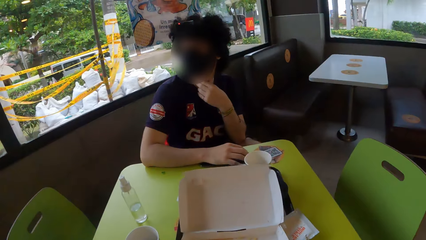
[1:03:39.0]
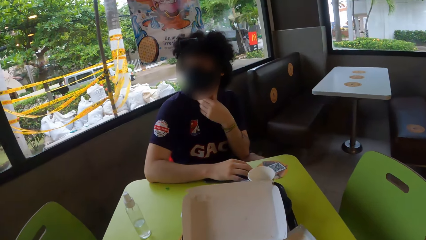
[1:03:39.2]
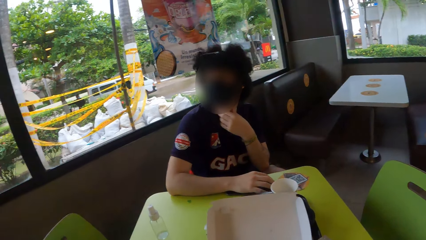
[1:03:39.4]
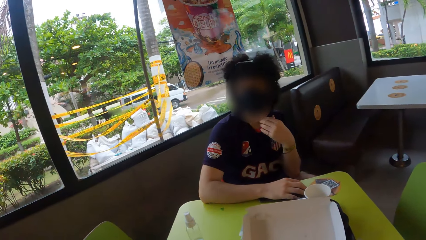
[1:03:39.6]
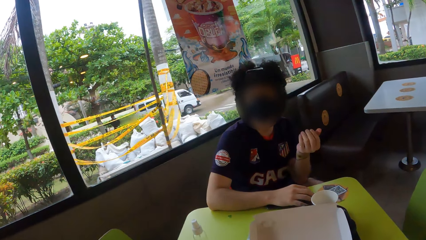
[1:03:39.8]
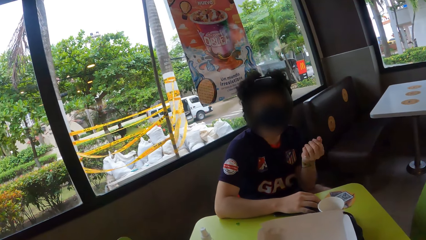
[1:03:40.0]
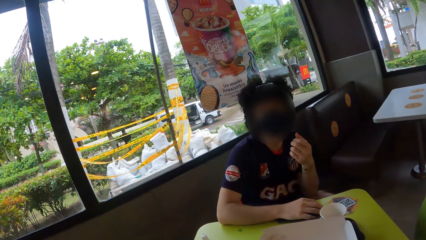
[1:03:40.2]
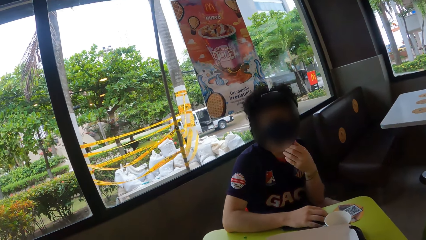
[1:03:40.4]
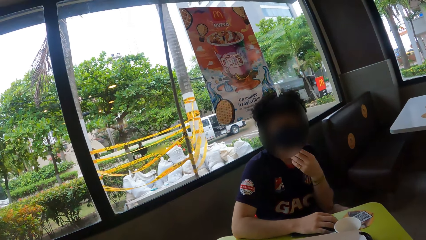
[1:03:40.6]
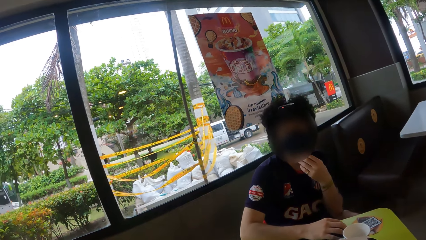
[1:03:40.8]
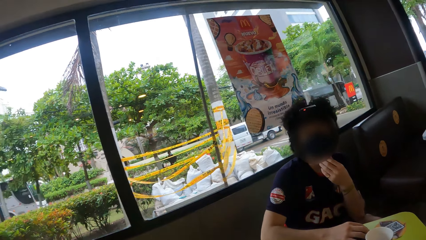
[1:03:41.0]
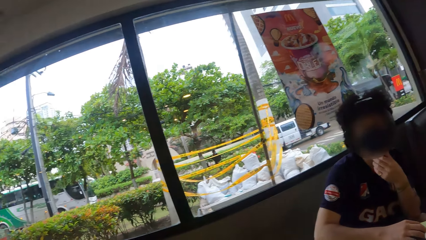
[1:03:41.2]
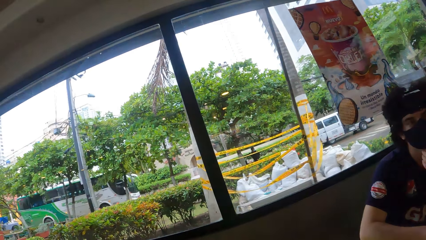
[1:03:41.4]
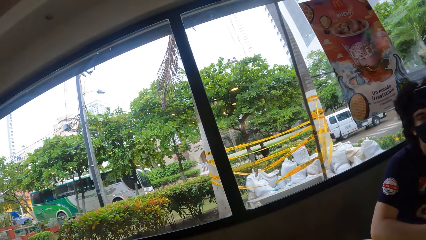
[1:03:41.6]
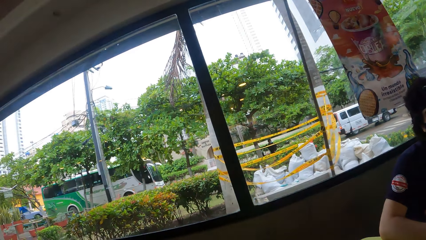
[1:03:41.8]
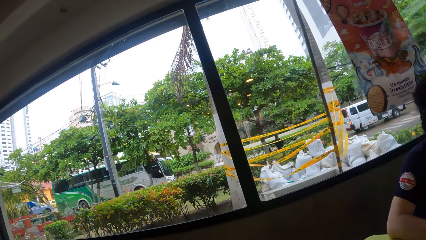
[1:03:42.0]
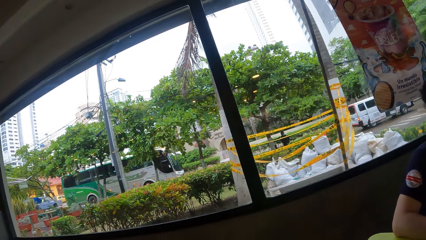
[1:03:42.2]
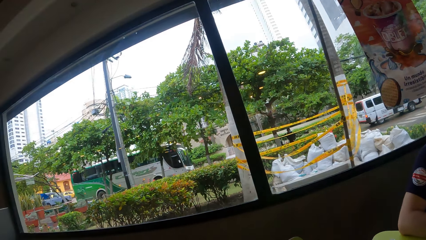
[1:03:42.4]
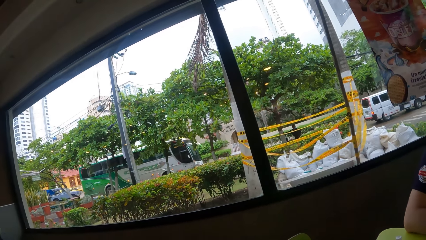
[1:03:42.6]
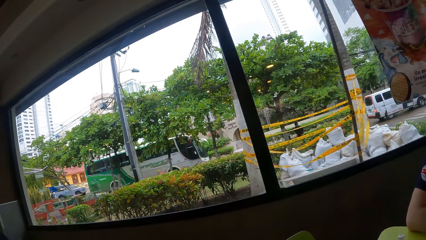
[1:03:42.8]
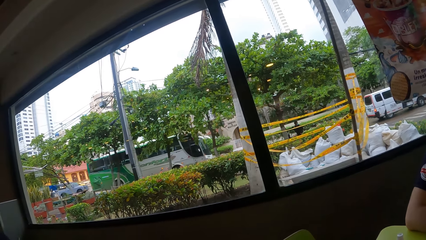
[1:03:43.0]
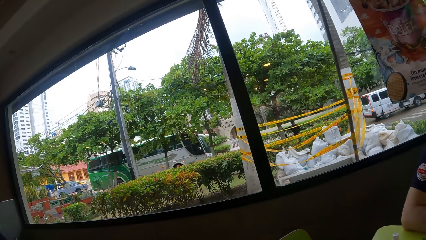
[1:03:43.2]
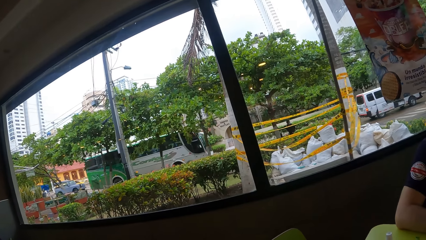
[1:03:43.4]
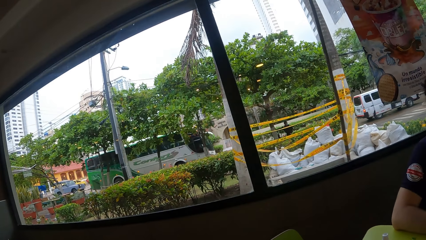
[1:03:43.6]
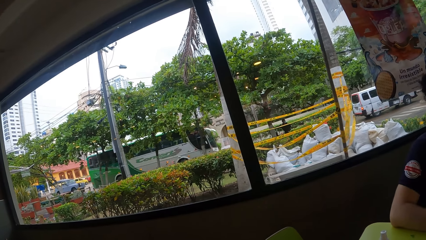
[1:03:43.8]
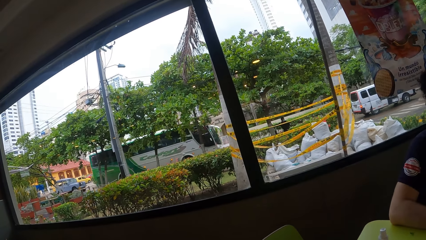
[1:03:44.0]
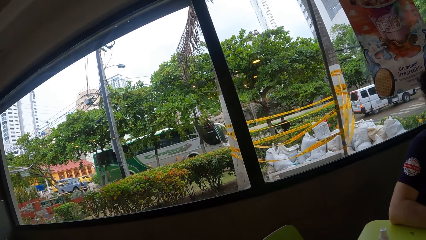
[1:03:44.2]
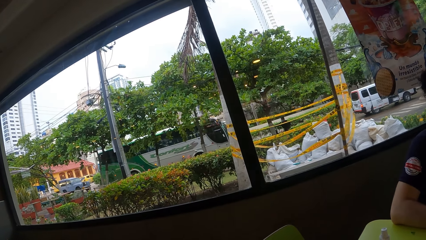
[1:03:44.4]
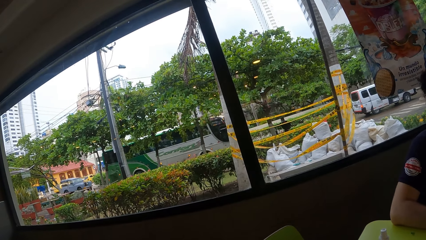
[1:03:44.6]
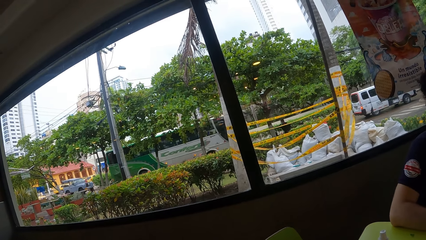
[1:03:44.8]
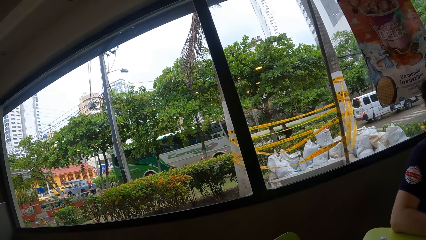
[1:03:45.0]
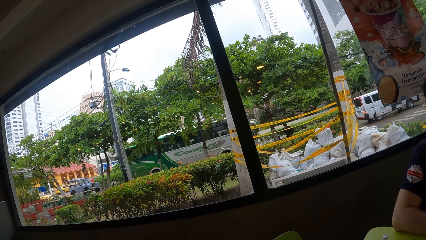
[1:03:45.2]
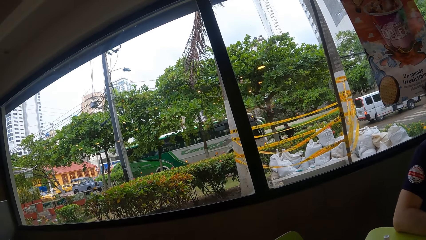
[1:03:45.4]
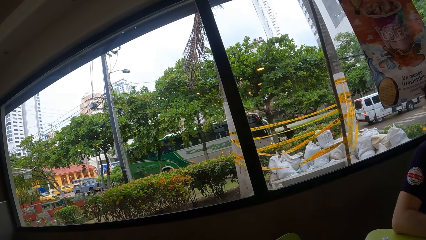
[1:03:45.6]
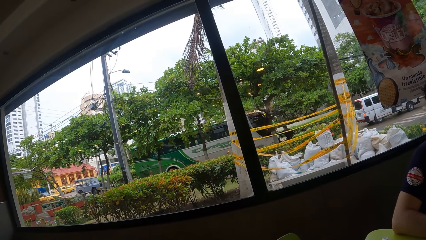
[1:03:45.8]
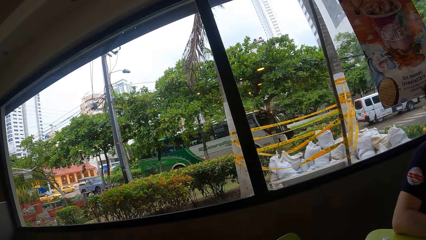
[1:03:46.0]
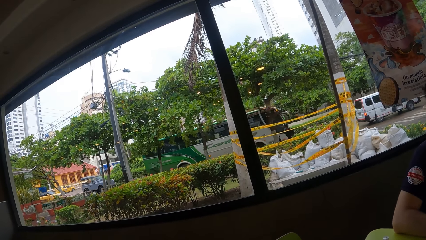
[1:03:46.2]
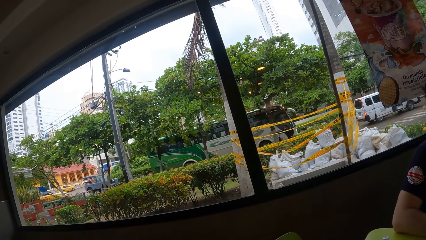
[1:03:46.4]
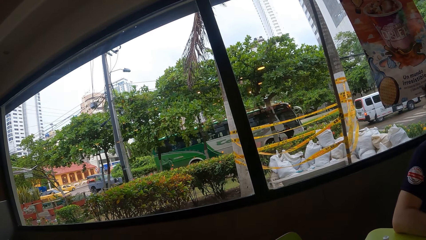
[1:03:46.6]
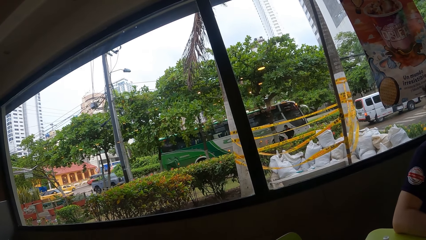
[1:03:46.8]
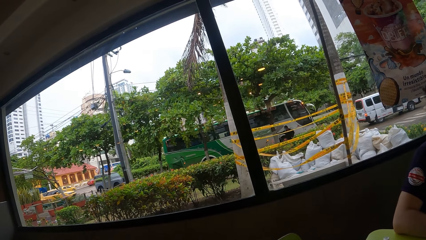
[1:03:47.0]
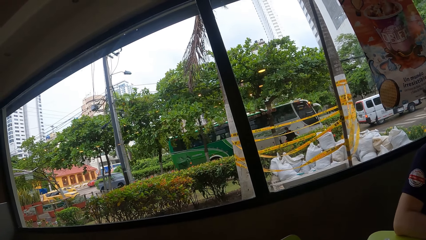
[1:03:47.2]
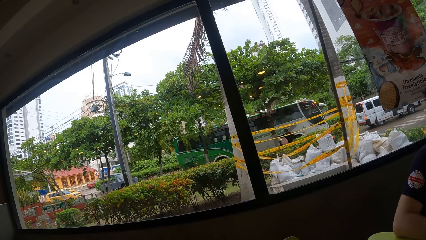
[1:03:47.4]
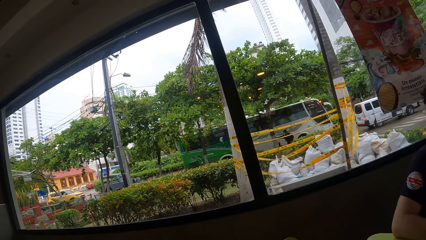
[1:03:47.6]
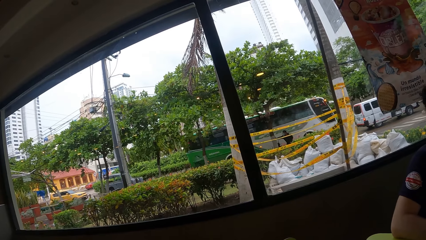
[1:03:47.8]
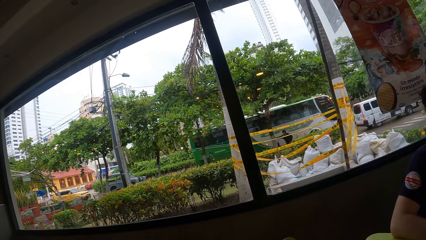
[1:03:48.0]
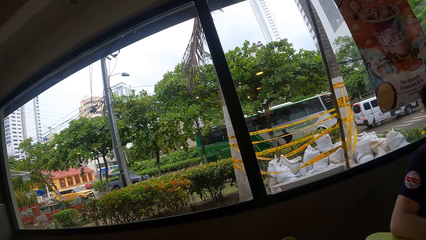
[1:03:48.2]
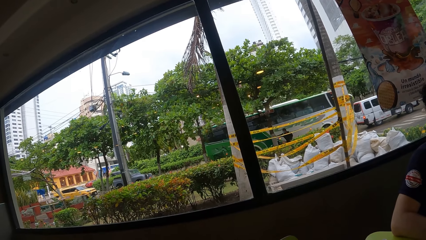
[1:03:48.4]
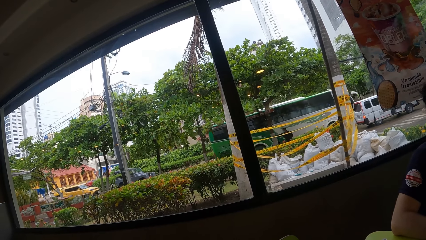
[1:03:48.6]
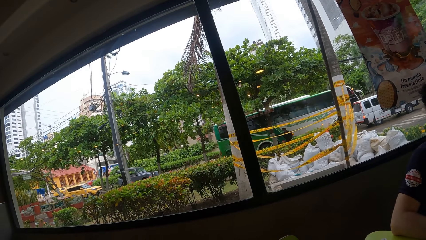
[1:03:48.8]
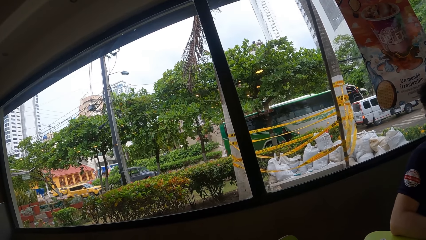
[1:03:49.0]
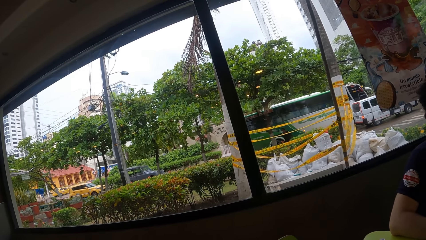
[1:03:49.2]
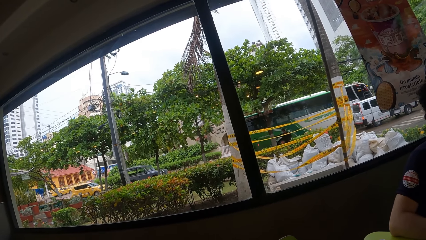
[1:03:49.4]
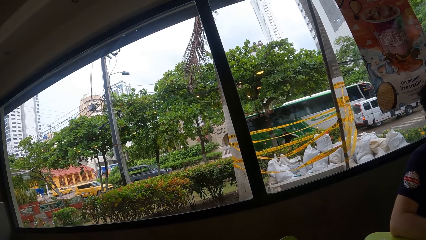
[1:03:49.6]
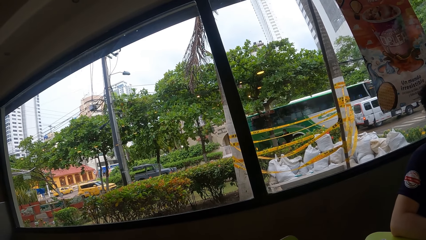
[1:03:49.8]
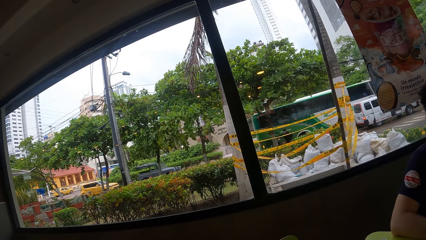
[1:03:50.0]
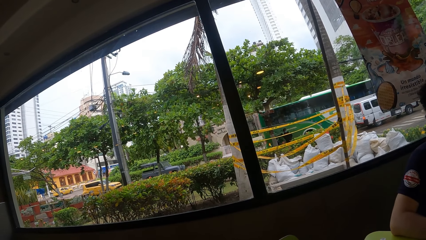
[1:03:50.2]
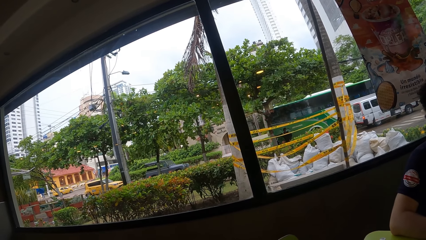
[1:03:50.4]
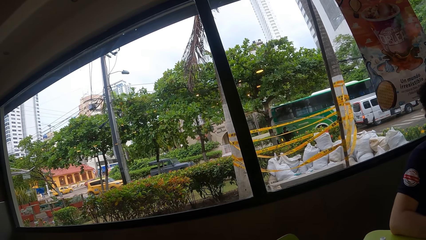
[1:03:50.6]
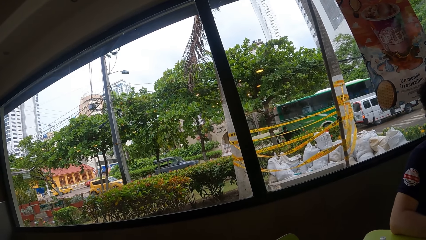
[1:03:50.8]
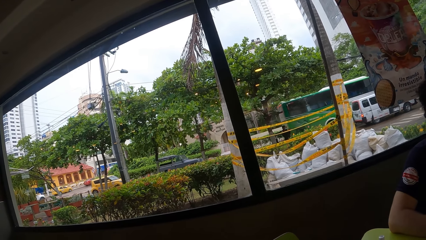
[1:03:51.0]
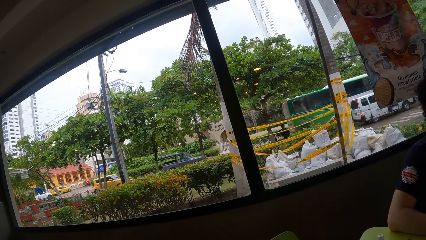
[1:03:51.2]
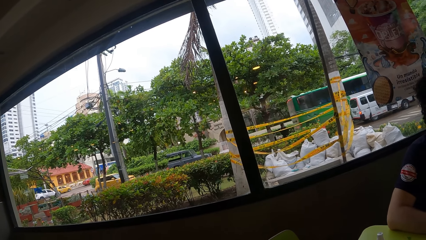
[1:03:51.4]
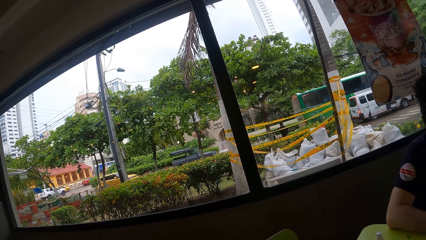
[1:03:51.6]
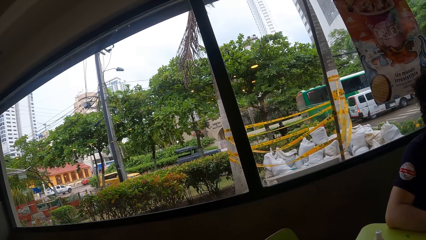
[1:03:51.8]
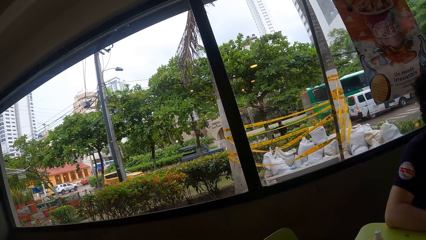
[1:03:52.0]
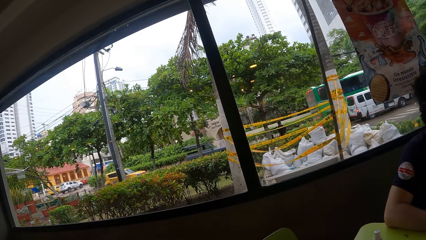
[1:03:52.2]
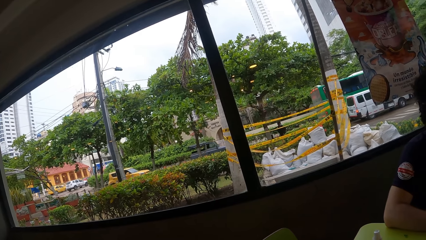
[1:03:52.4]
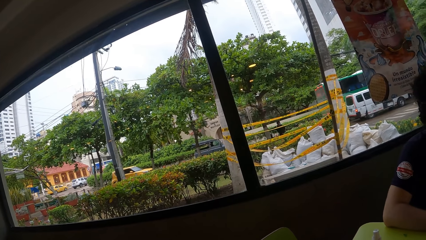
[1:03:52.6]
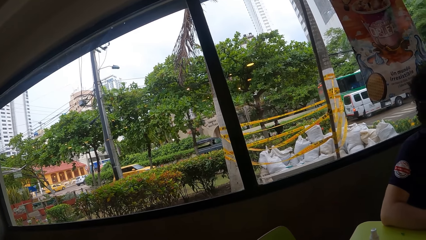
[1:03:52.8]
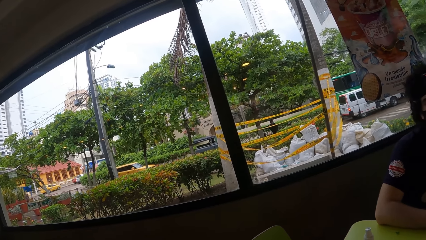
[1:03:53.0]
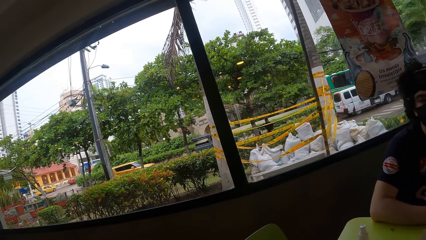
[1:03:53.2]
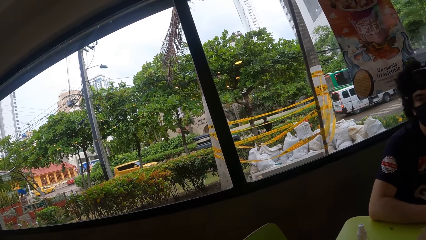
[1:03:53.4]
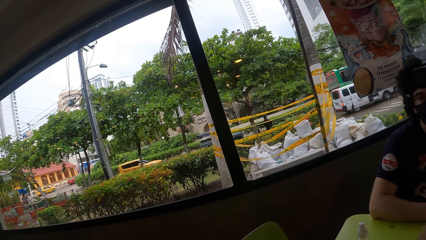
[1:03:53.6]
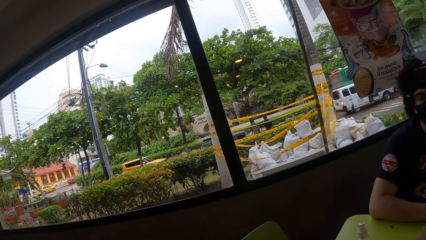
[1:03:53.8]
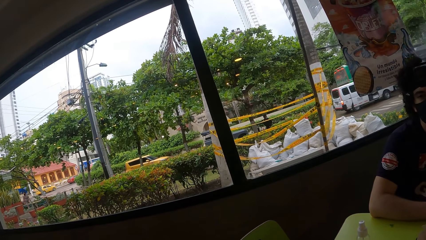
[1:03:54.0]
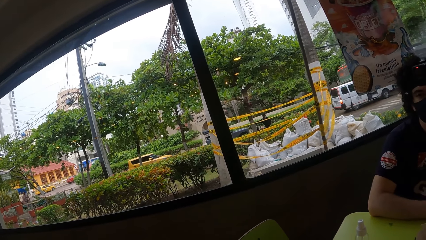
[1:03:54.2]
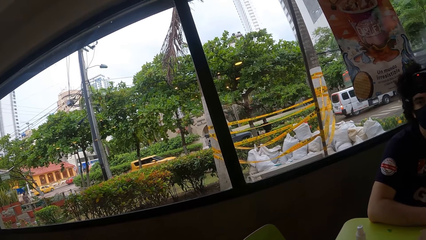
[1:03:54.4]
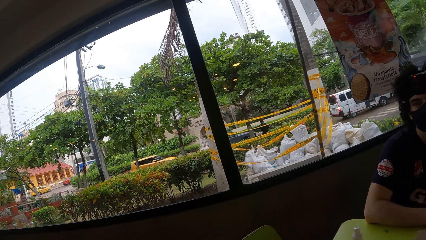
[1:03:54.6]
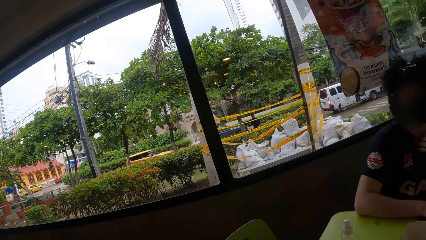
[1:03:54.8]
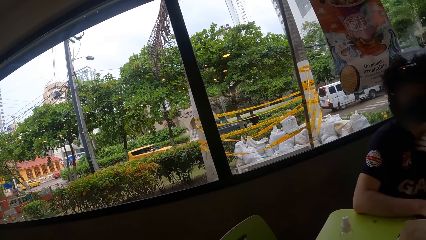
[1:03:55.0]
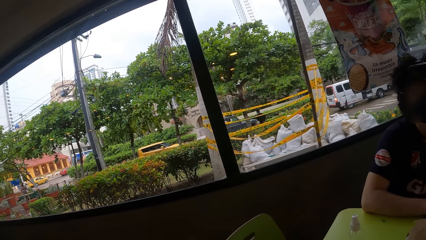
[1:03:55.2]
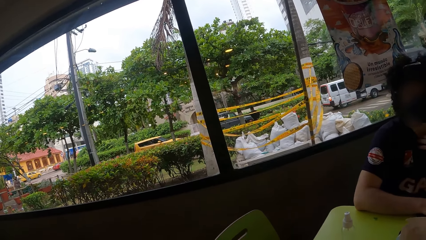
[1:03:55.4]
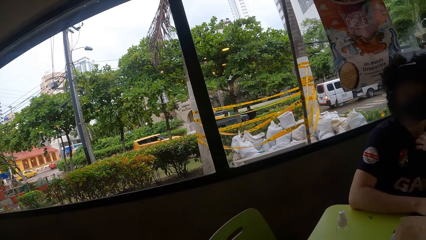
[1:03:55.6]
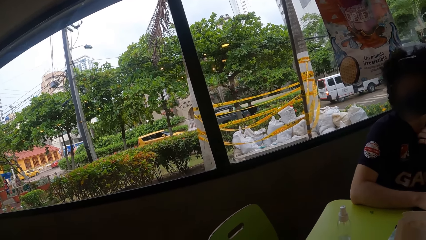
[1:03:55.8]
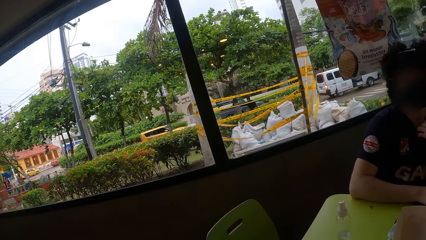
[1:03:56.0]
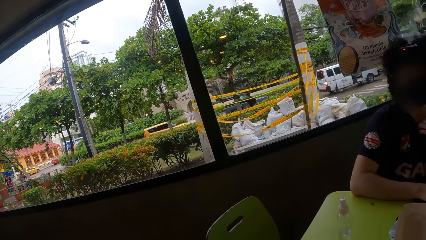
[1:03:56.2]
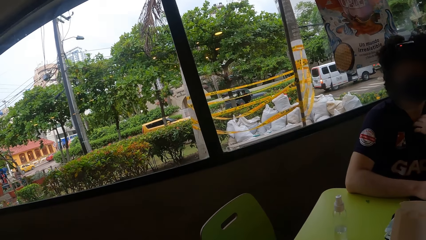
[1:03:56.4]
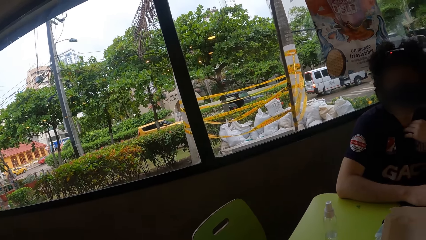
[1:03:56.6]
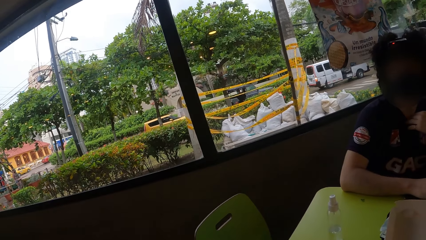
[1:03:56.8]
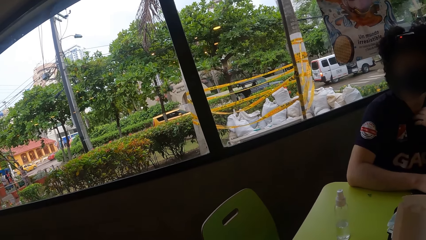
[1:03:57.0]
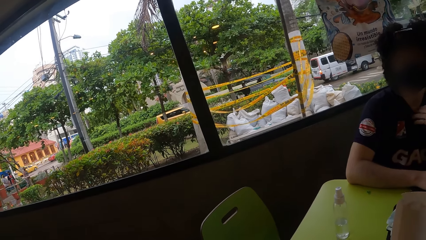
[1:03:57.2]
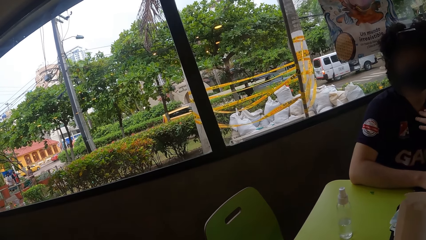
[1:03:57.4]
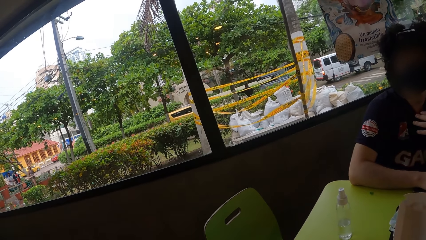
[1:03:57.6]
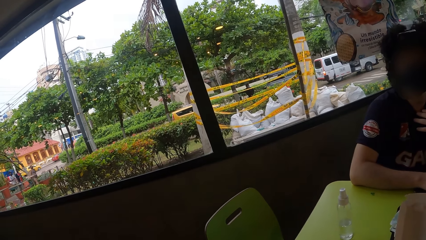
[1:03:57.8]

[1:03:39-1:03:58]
A man adjusts a mask. The camera wearer looks around.
